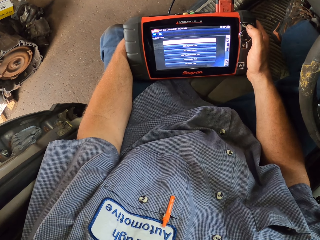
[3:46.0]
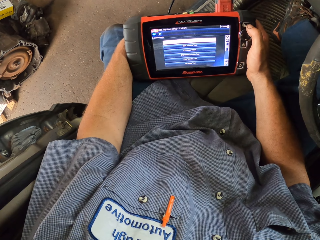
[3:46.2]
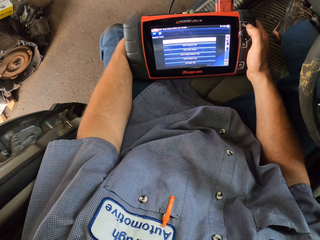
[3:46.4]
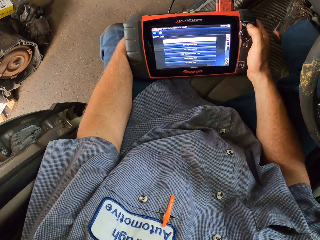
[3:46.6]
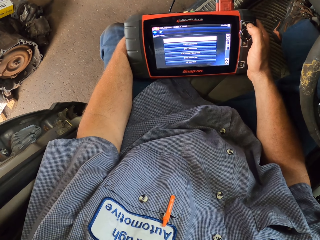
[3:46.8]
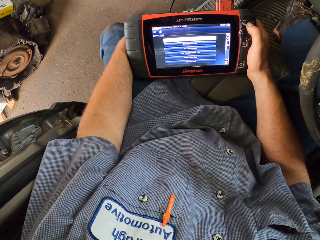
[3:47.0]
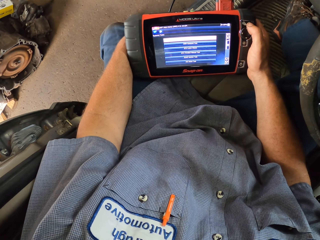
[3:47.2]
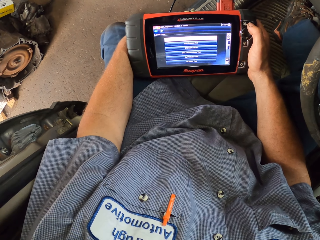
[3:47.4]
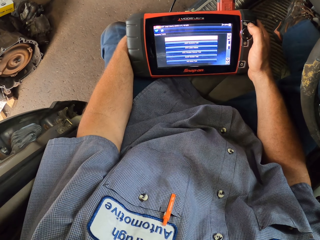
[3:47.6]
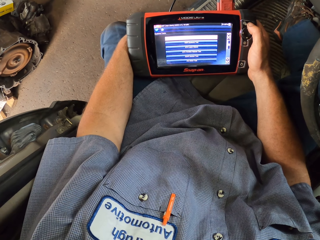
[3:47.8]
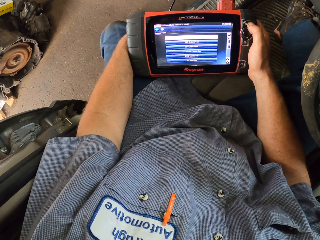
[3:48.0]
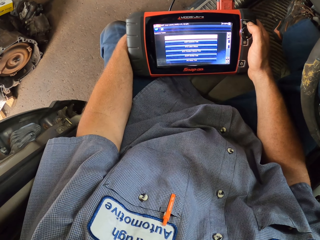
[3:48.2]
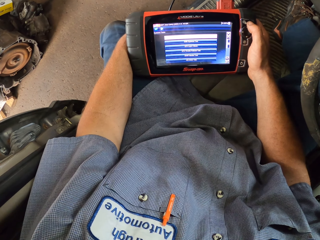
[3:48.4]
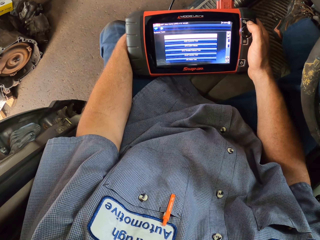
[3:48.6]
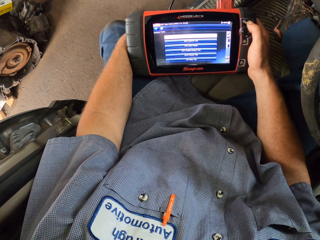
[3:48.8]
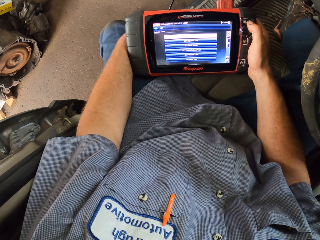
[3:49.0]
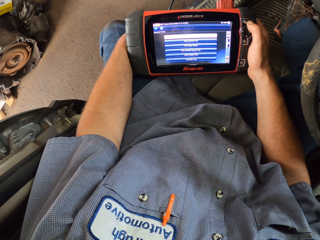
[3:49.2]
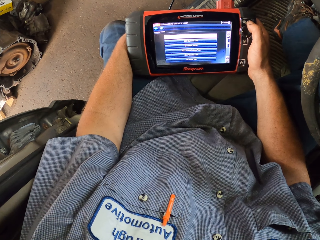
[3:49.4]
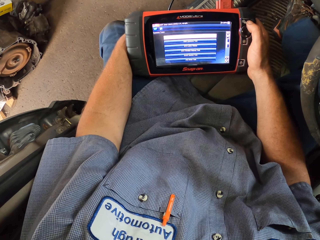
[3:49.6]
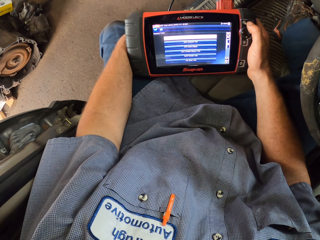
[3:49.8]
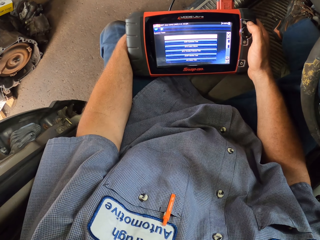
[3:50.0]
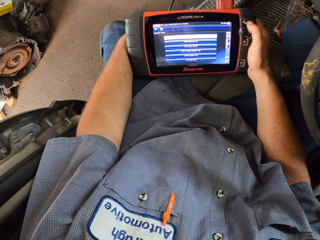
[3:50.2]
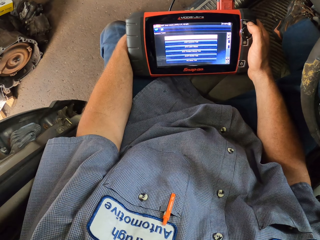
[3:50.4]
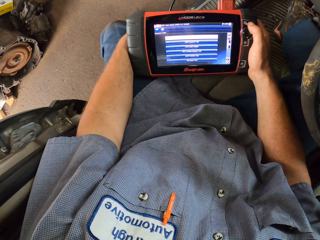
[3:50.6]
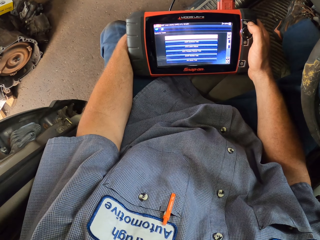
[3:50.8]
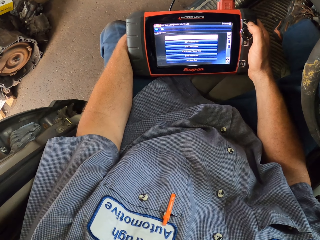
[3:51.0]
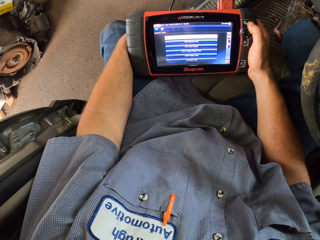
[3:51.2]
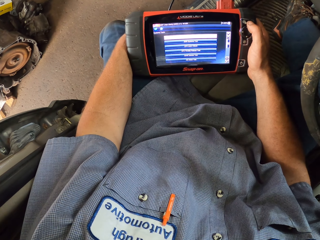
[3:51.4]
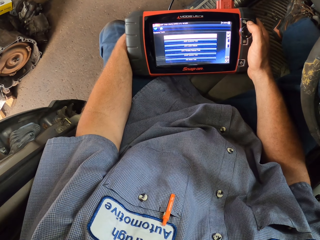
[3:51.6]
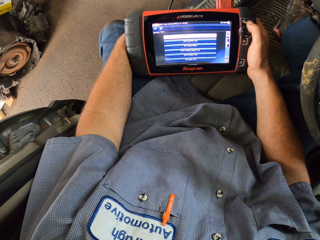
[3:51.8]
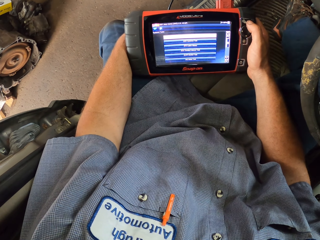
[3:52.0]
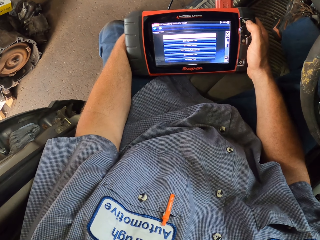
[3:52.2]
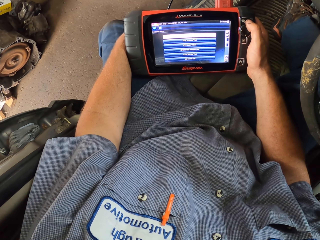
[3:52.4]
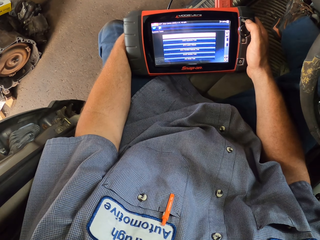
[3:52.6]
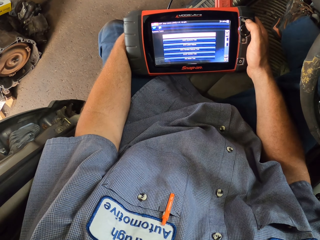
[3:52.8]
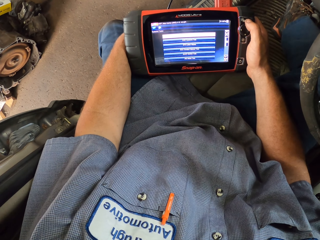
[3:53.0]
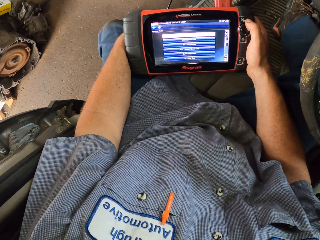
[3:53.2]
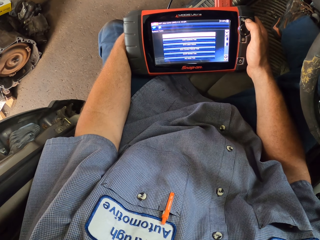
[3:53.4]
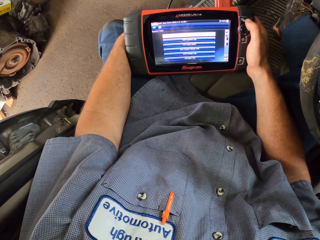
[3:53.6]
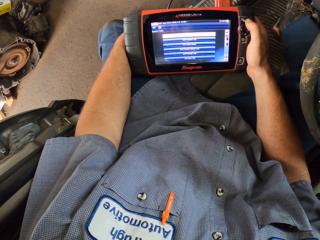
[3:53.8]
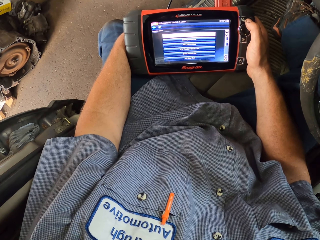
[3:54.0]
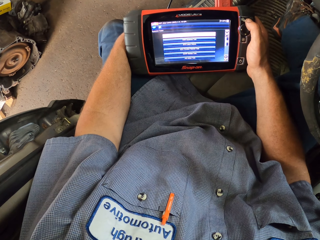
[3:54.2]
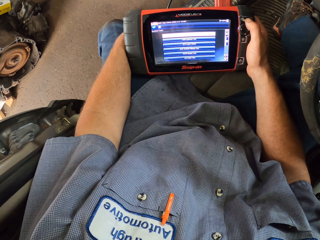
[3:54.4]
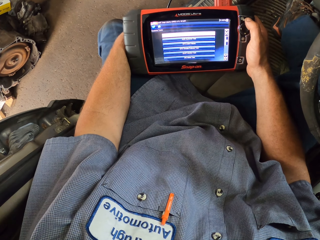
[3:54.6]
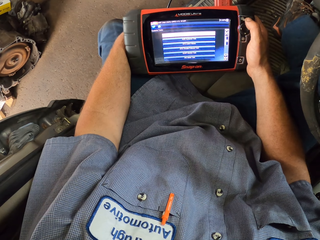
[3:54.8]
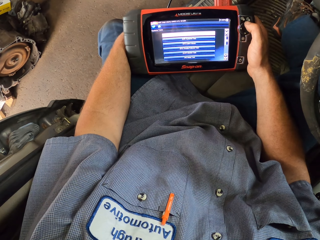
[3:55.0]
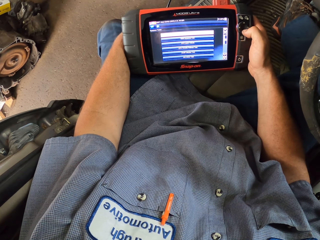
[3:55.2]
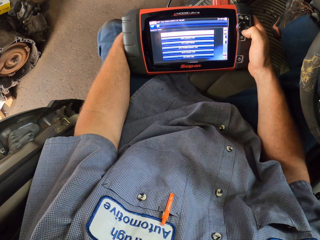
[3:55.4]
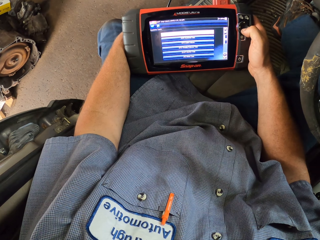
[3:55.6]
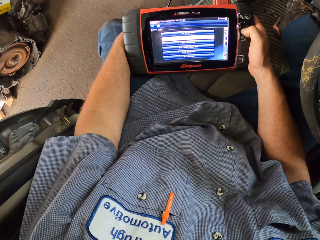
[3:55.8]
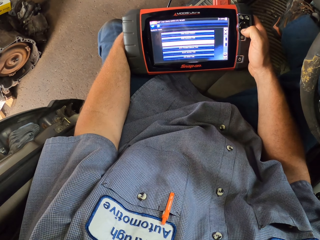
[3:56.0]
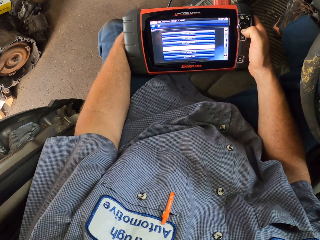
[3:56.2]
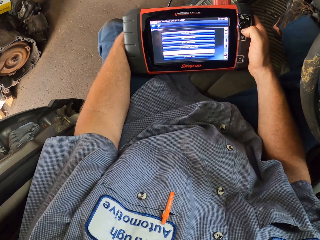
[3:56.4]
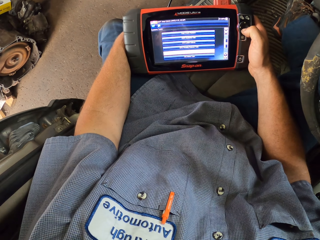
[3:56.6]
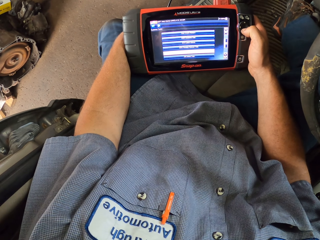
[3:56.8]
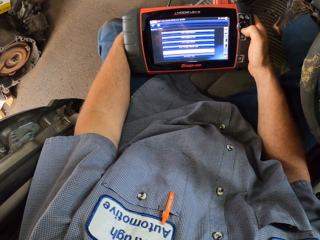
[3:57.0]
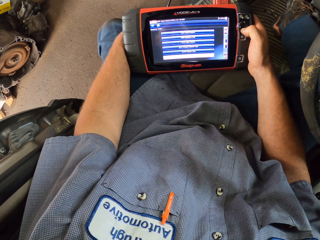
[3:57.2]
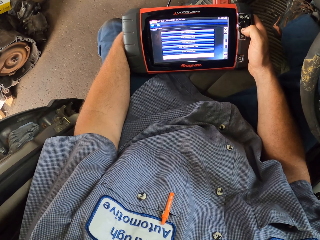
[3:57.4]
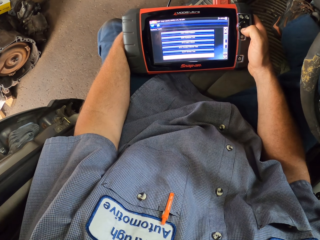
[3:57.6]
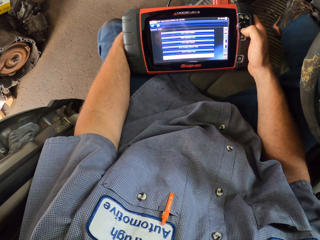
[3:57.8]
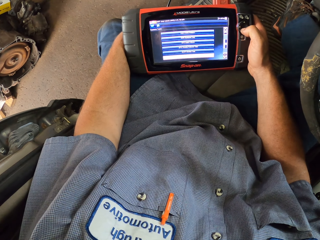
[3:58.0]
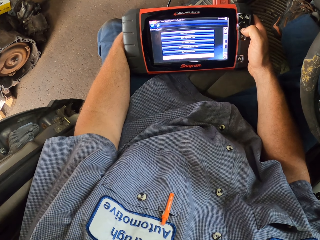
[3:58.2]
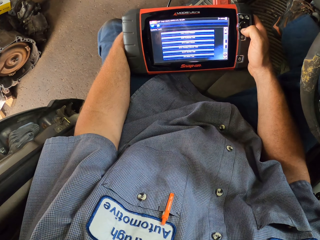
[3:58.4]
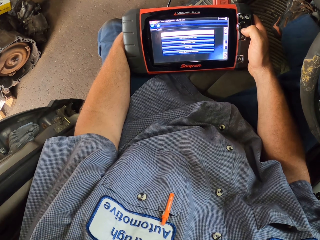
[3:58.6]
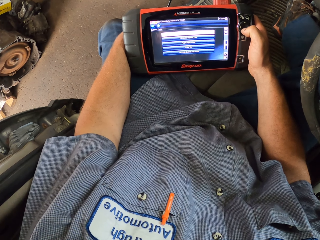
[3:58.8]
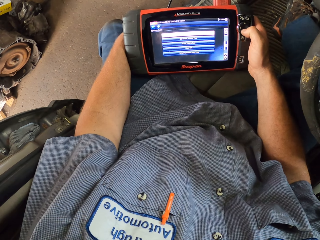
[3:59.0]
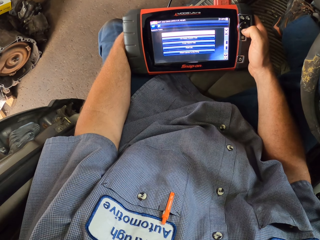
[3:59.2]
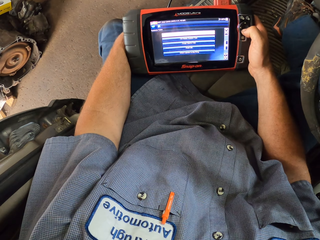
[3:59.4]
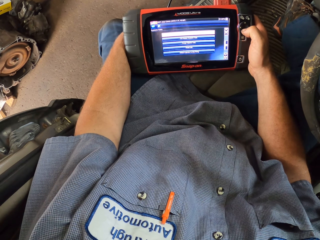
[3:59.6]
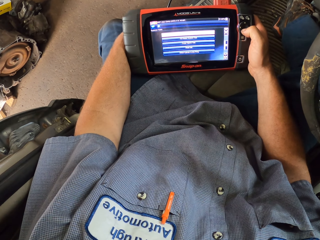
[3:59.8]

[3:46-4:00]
The camera wearer looks at the Modis Ultra. They press a button on the Modis Ultra. They look at the Modis Ultra.

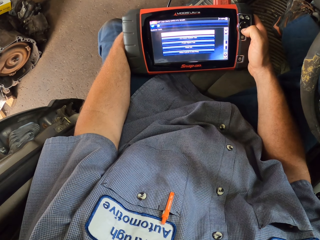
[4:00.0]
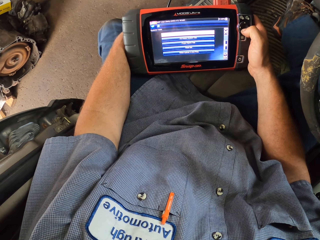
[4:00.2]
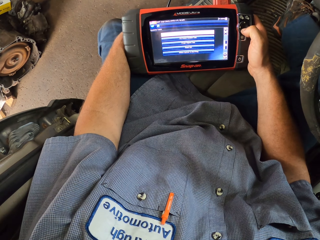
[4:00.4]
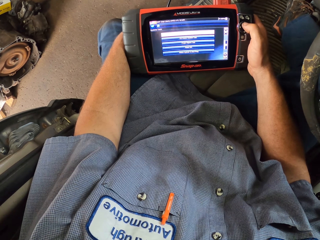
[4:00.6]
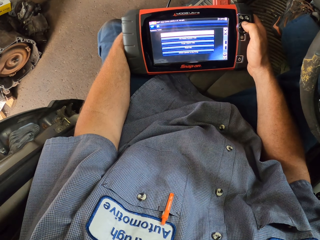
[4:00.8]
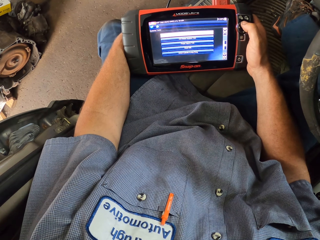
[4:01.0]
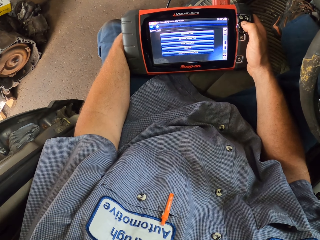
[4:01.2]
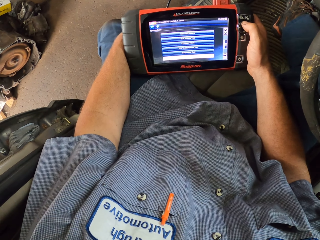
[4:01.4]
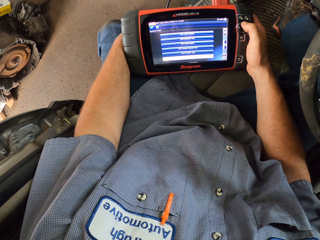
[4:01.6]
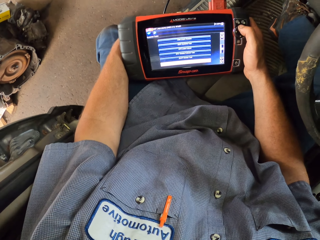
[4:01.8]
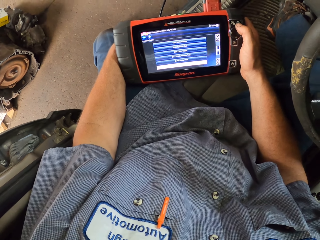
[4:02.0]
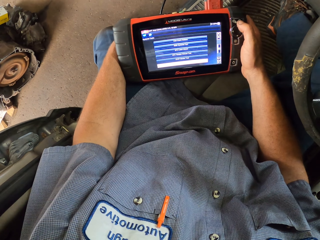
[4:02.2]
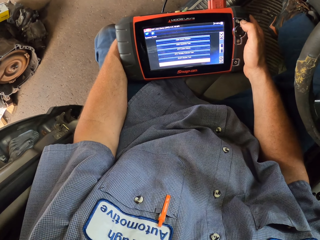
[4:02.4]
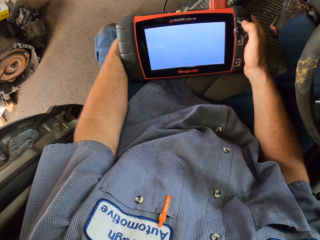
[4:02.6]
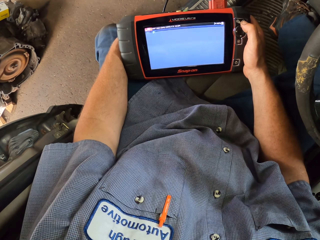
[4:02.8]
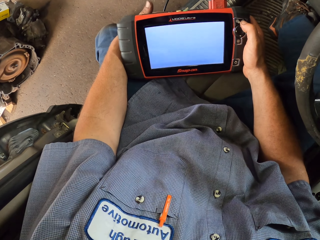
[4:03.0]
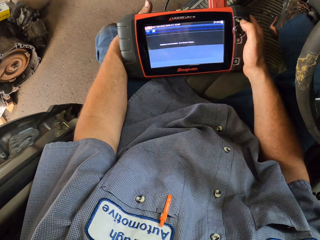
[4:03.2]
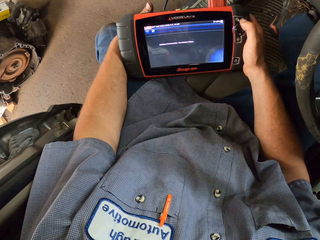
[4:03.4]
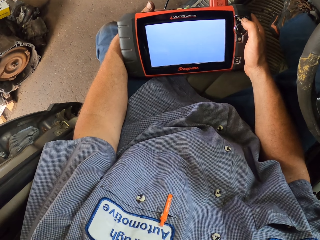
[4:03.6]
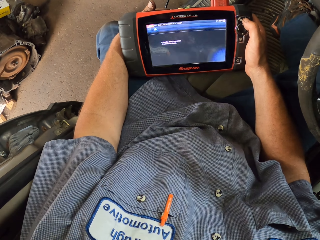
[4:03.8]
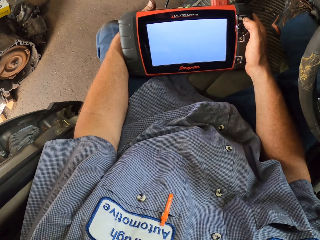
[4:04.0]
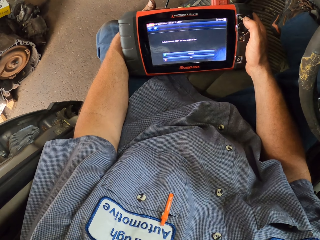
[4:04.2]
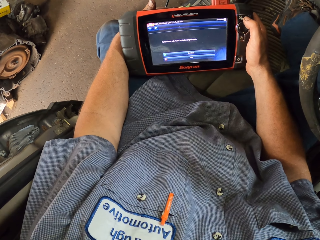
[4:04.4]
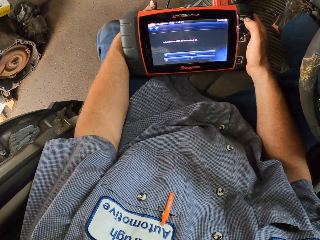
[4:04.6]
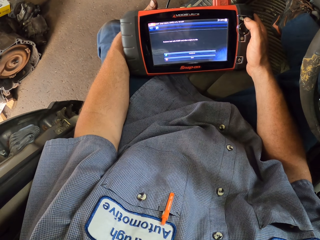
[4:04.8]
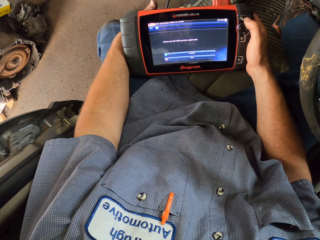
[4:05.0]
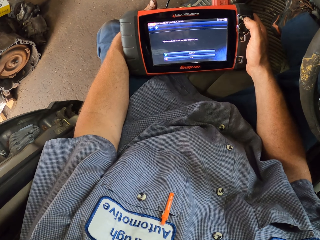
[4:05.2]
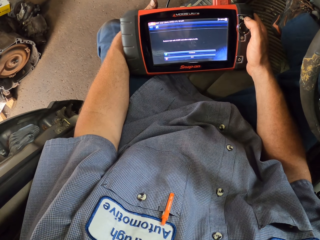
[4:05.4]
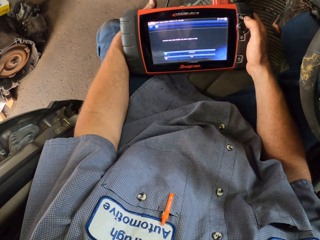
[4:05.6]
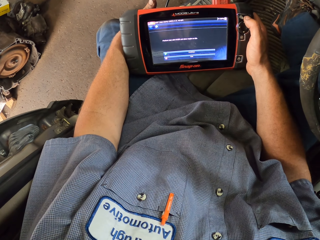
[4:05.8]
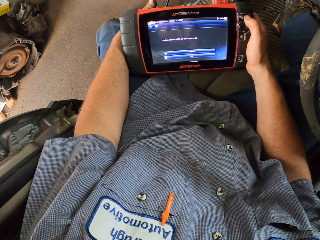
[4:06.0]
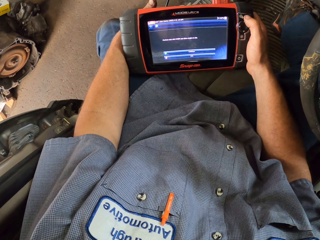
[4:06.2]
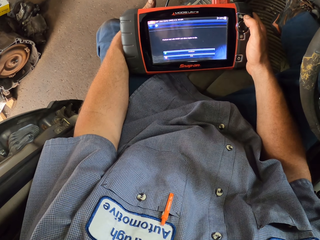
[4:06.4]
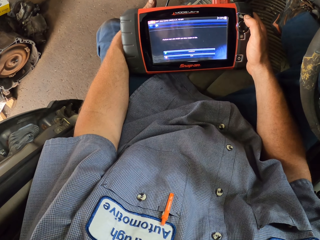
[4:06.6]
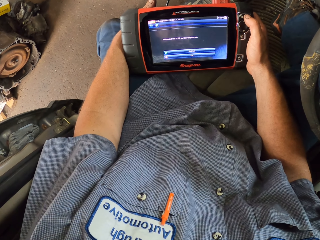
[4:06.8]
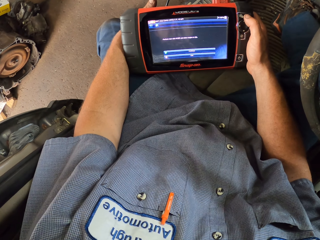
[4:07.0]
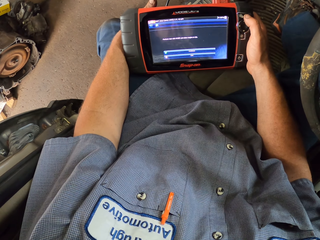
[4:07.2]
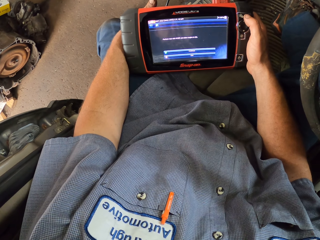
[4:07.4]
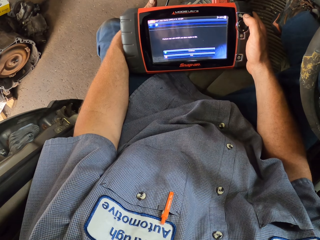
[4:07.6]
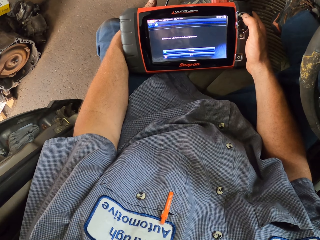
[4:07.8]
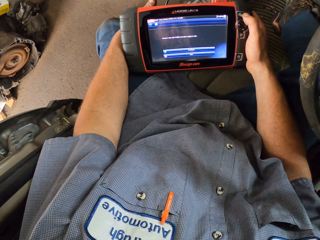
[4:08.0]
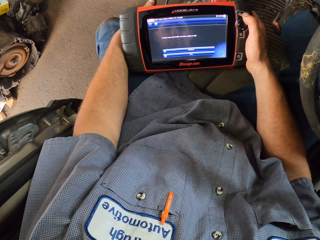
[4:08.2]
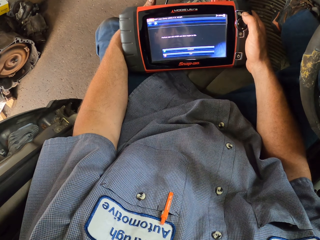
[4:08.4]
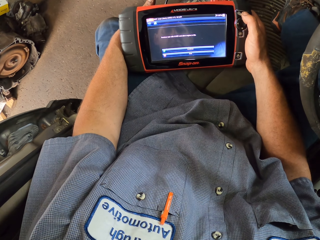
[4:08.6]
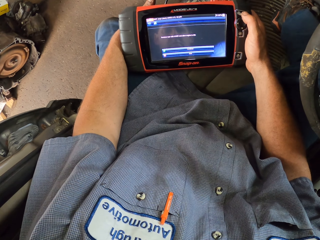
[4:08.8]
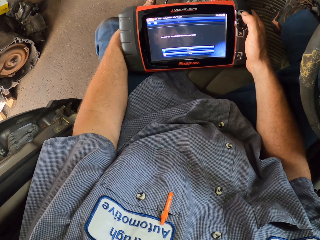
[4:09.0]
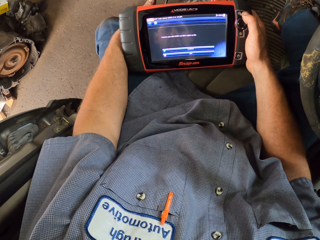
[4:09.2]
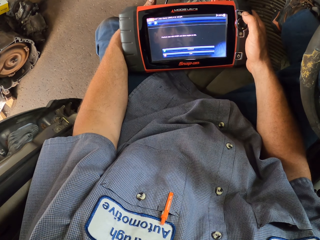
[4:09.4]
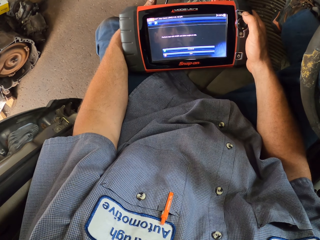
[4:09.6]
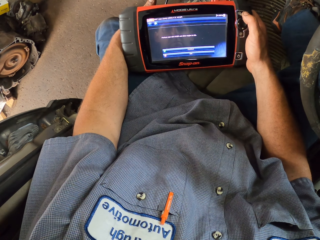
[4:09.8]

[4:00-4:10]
The camera wearer presses a button on the Modis Ultra. They look at the Modis Ultra.
